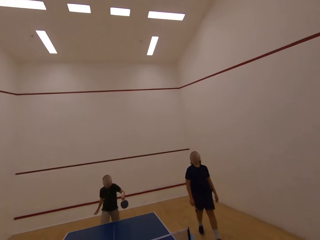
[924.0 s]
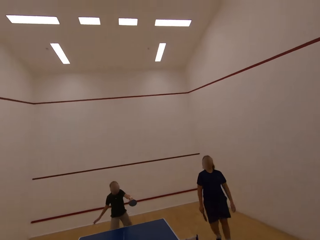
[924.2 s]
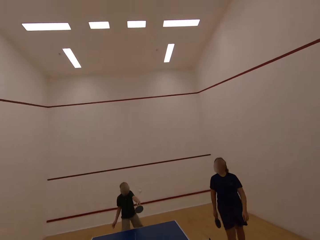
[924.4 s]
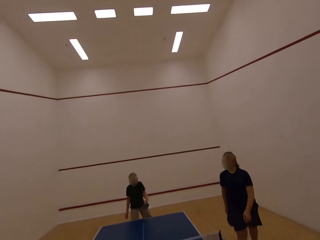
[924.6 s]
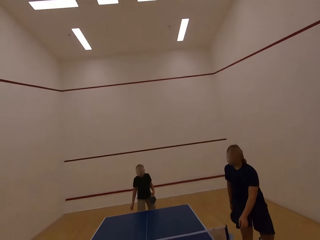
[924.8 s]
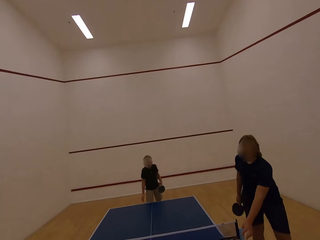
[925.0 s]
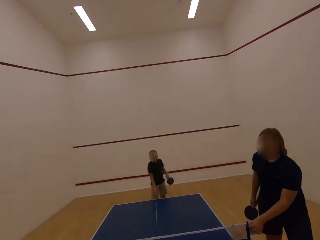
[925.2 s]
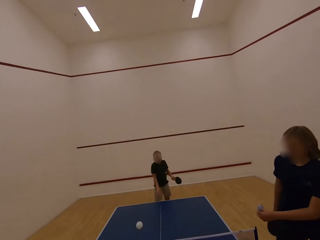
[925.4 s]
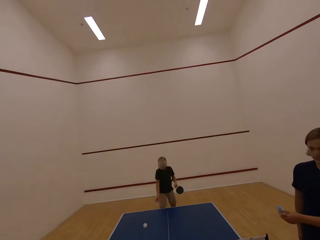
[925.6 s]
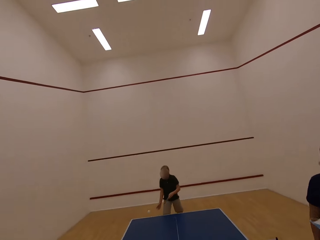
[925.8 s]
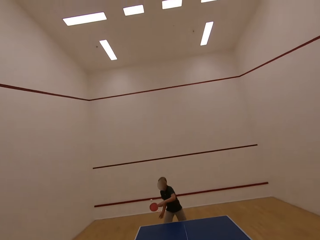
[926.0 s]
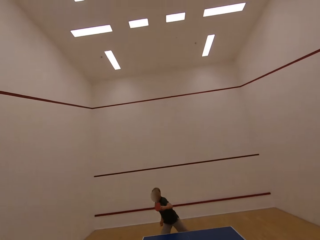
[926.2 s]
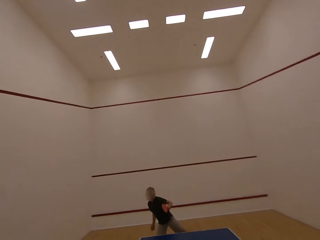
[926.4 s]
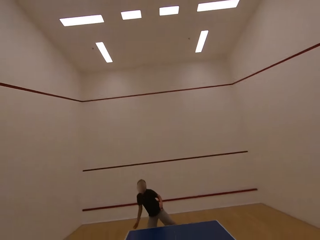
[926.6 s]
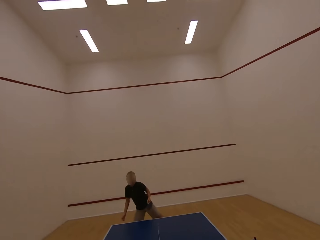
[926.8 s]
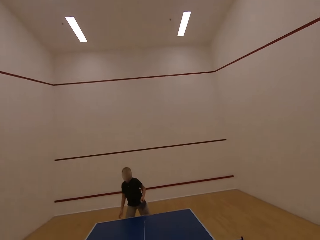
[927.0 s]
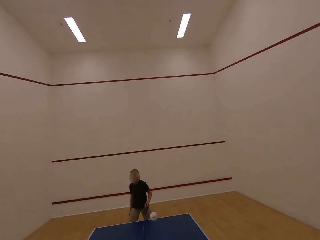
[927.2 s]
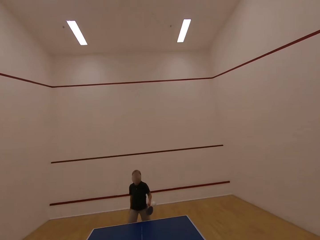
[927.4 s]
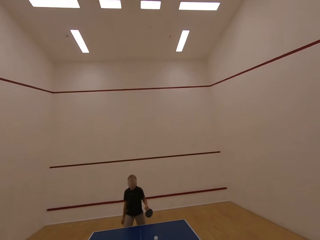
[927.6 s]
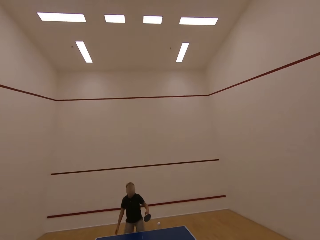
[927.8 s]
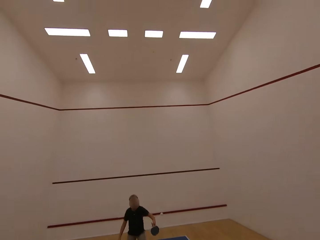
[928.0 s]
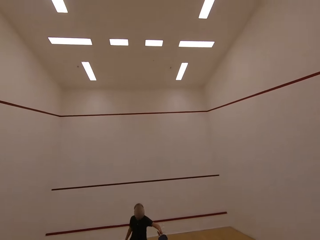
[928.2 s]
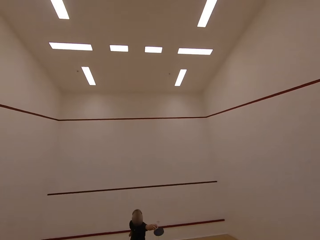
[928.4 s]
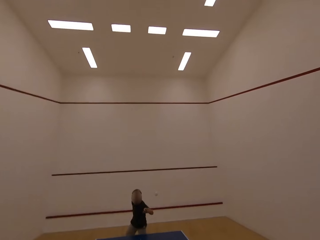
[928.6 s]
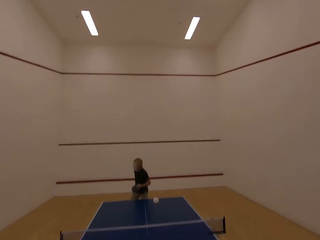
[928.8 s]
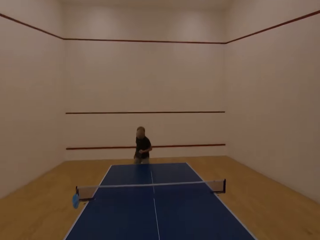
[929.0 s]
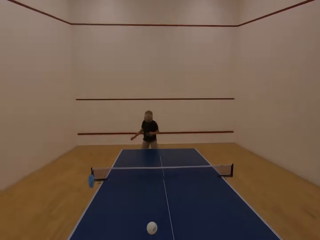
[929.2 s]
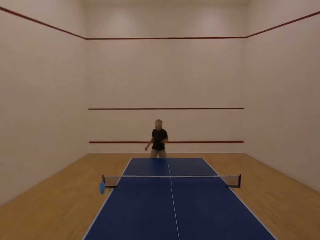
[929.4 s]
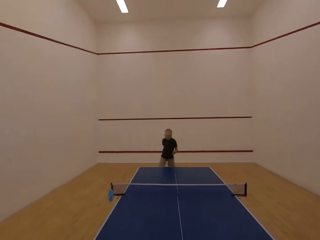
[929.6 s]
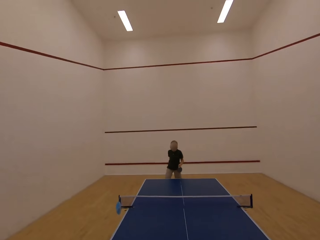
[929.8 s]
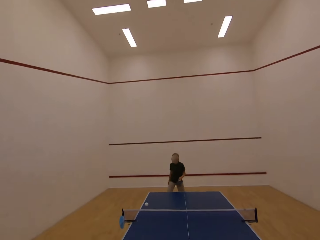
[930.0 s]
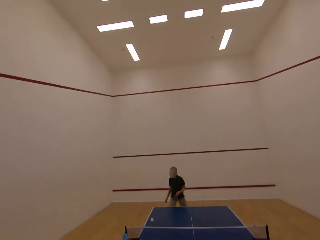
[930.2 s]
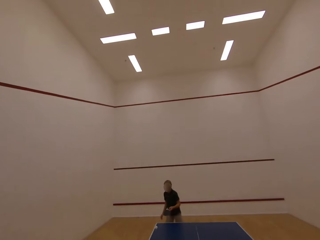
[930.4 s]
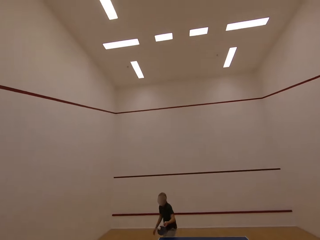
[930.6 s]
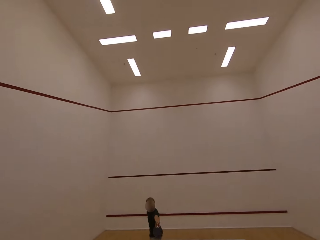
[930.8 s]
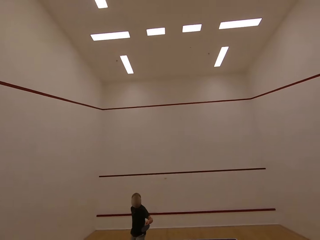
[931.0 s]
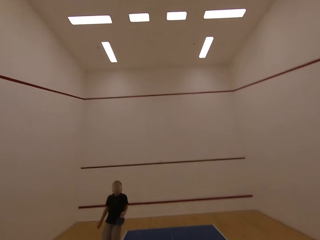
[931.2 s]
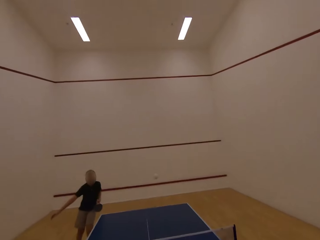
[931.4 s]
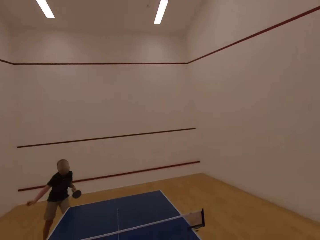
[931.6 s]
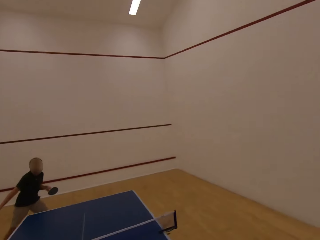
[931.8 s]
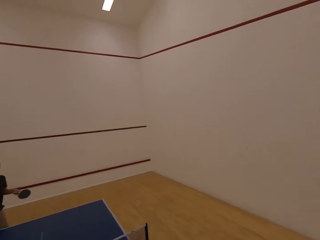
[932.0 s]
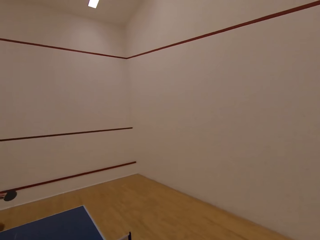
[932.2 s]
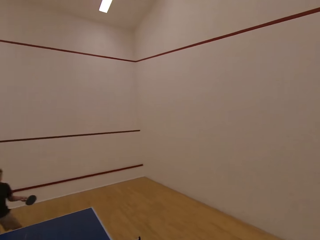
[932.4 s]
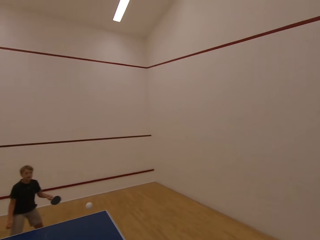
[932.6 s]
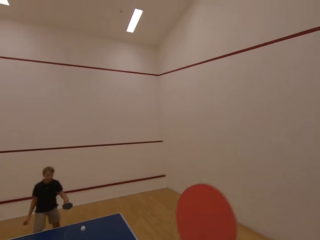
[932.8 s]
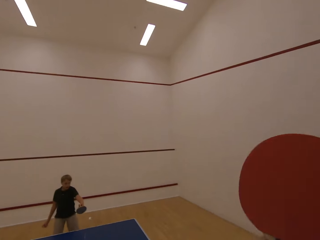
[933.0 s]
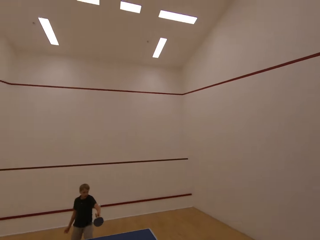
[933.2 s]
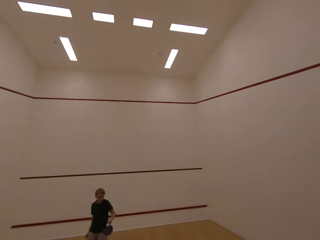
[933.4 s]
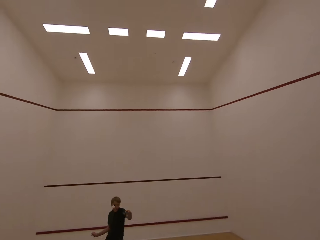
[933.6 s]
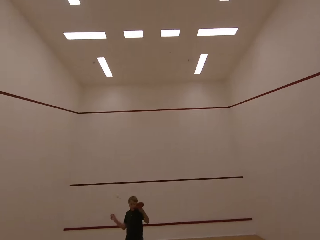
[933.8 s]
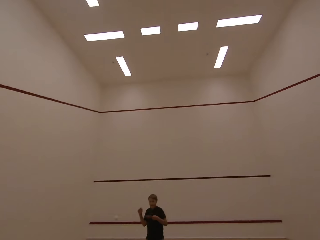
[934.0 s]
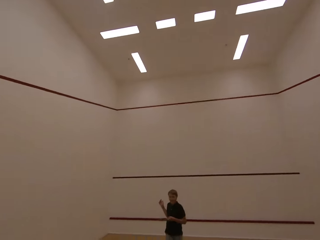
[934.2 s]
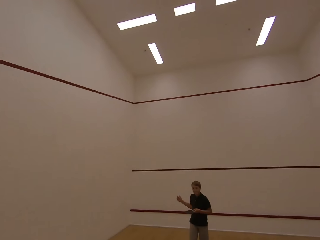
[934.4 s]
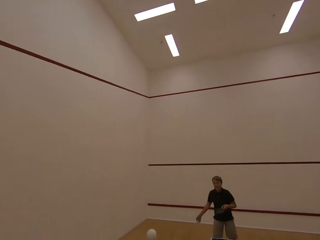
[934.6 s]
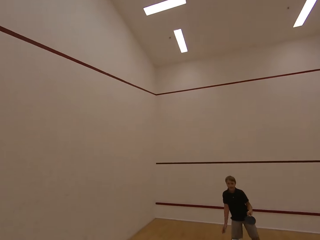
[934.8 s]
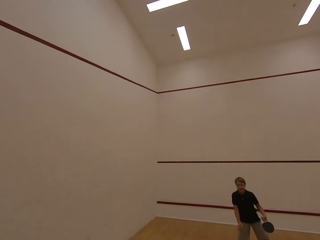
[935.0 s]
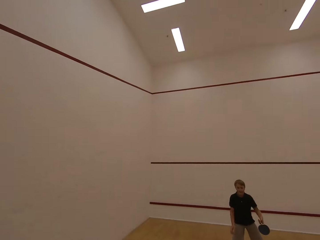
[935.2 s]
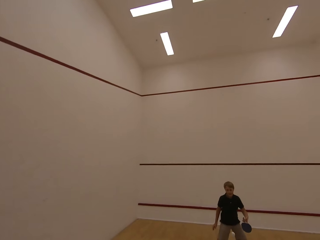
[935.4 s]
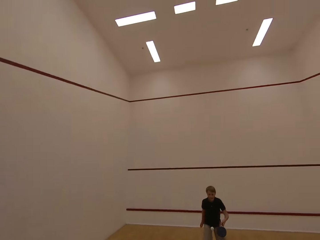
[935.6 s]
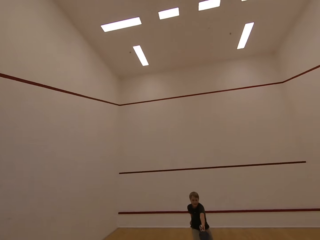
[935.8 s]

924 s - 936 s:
The person picks up a face mask on the table. The boy plays table tennis with the camera wearer. The camera wearer holds a table tennis bat in the room.

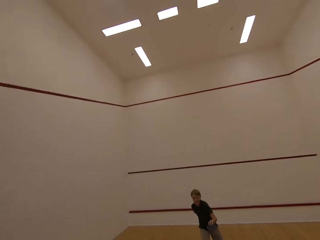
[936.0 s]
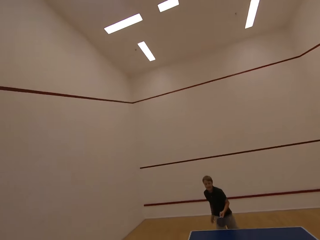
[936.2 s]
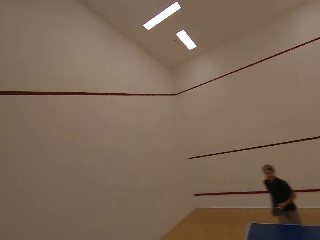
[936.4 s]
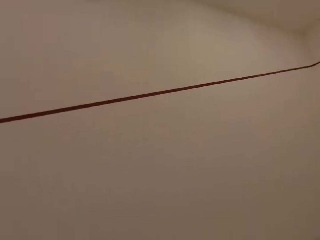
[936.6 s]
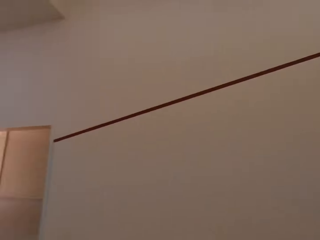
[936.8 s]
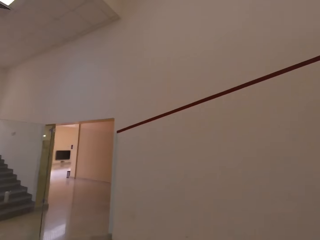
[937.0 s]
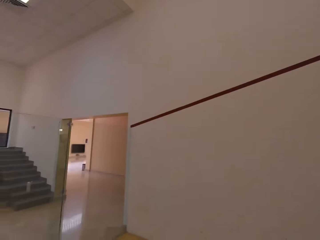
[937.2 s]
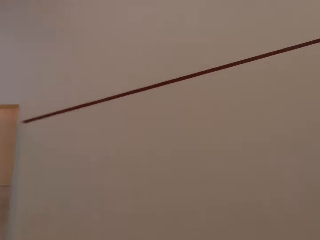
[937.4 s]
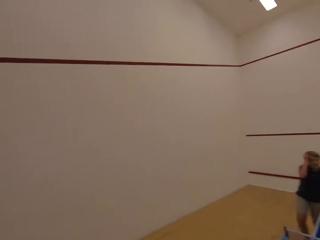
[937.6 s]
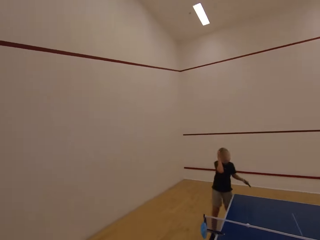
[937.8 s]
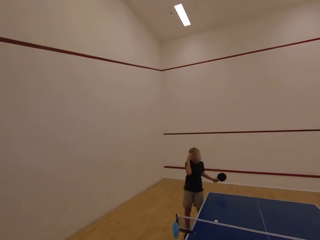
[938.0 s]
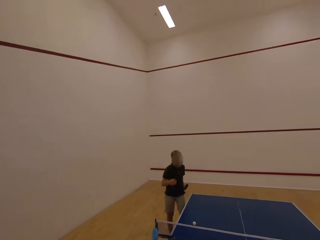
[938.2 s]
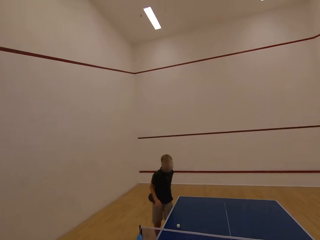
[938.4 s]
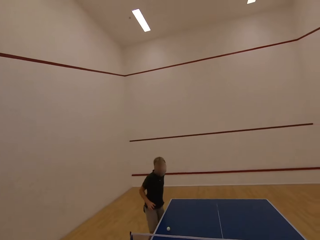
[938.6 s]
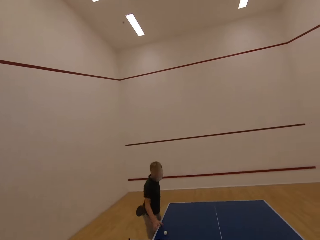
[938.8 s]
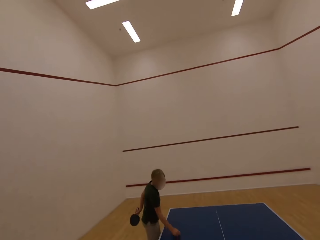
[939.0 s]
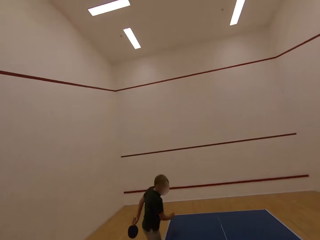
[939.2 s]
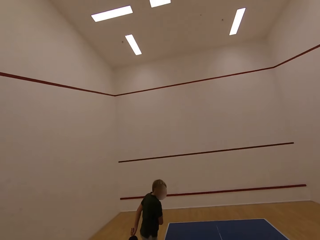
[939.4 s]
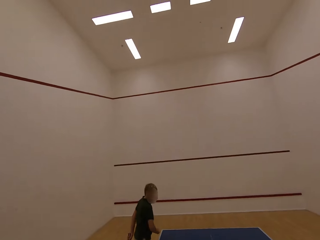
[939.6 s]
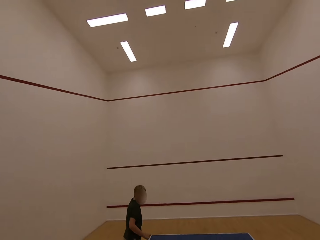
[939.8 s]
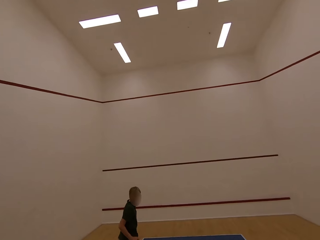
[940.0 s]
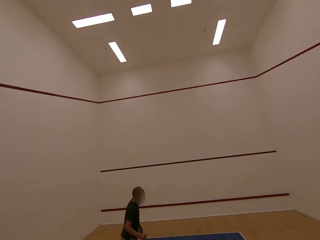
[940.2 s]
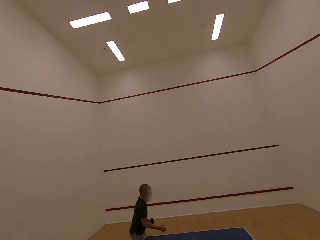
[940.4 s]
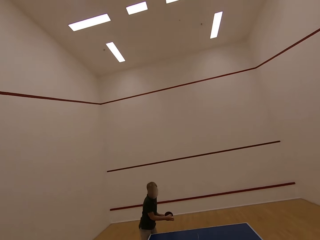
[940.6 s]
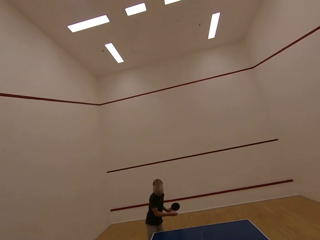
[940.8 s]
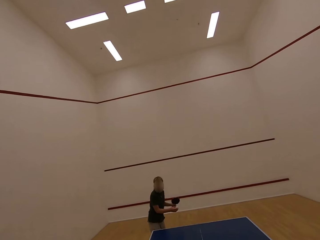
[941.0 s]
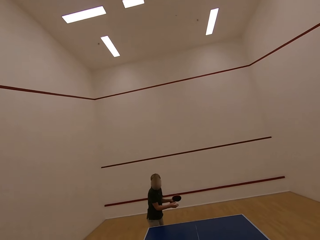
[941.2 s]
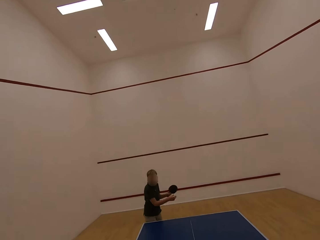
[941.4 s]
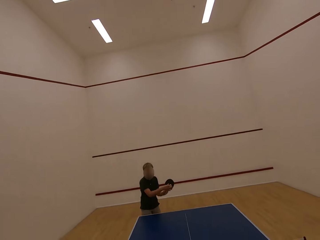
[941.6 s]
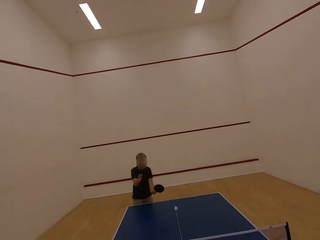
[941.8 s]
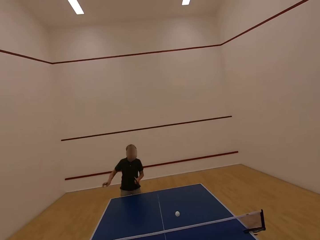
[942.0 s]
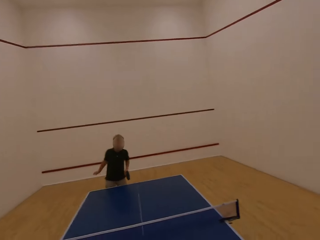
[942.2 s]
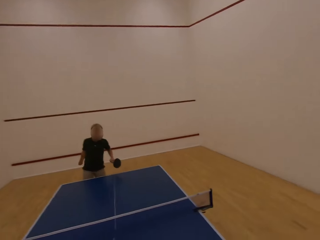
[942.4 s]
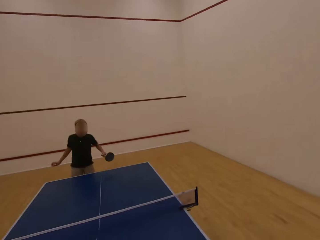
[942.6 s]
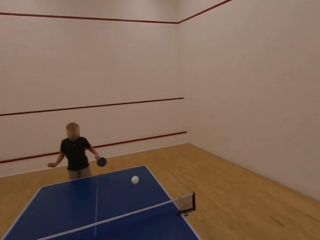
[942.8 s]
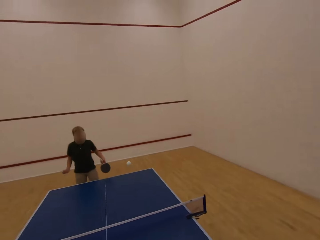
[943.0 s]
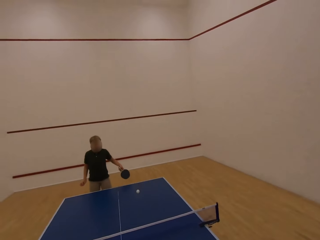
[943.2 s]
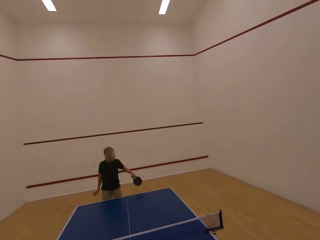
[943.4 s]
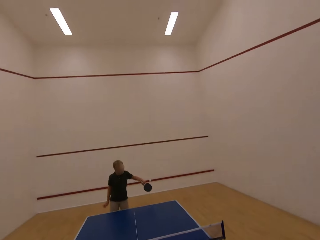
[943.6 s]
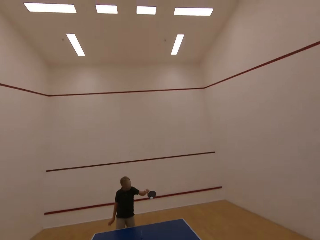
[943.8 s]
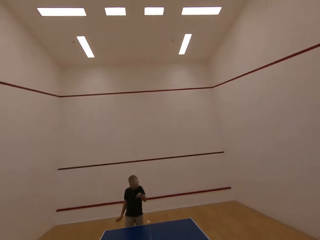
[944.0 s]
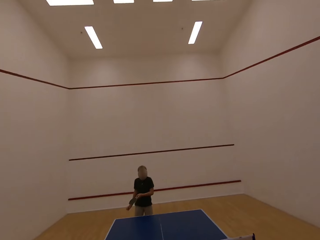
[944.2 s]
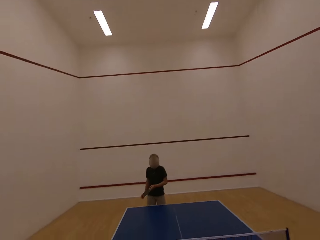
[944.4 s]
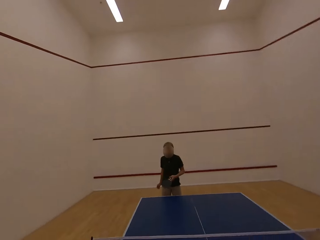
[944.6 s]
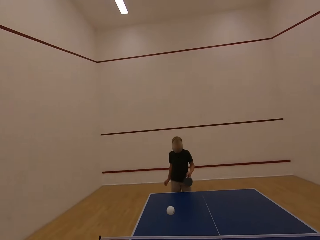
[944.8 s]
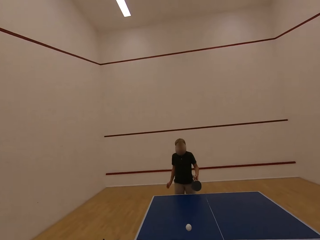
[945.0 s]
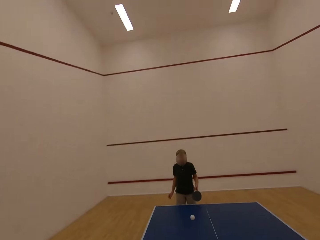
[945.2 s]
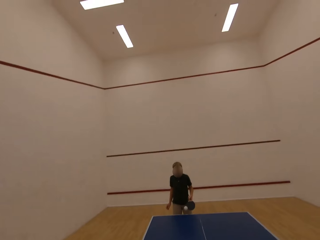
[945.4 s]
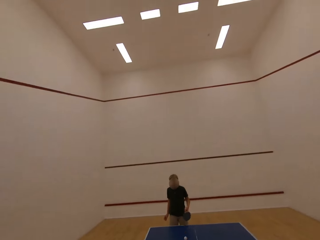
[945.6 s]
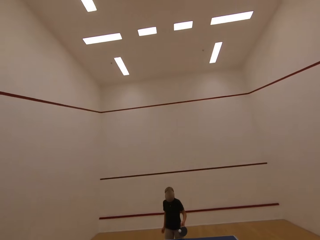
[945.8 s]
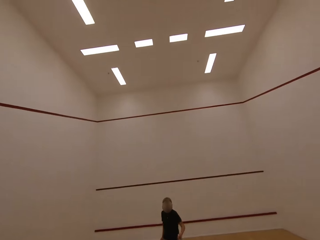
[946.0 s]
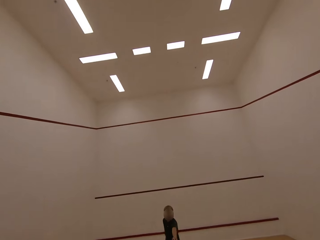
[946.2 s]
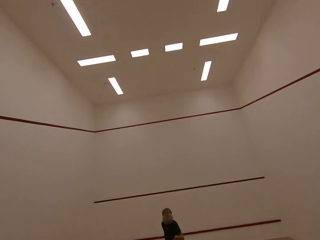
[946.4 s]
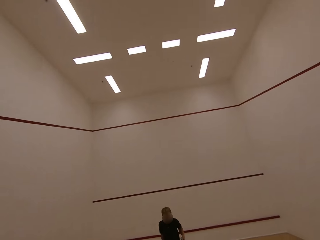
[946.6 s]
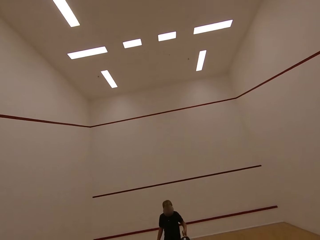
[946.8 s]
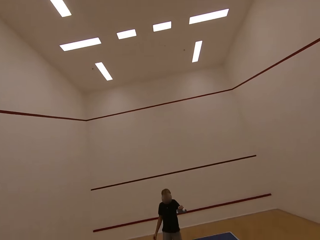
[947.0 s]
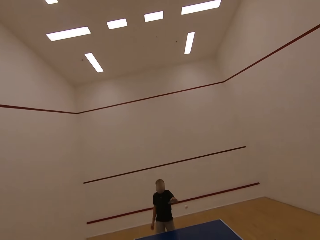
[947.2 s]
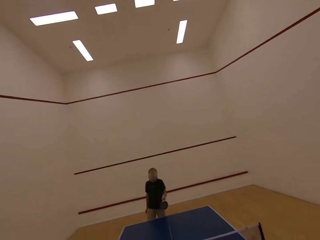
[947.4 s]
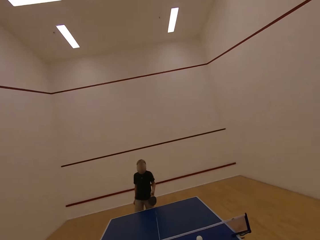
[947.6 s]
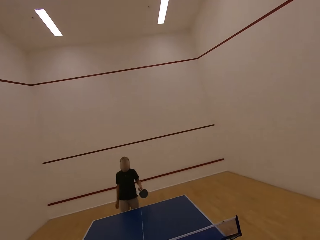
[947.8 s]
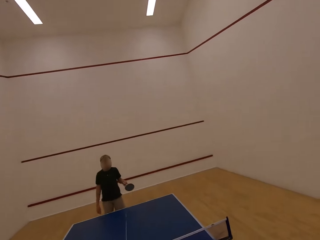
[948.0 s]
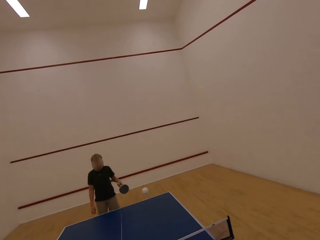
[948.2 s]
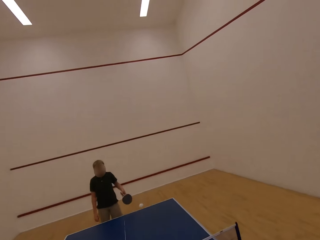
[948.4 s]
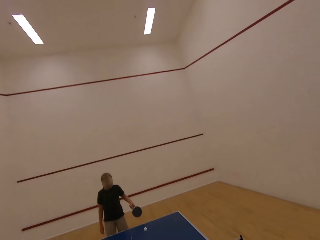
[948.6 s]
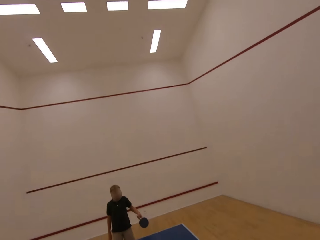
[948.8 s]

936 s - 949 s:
The camera wearer looks around. The boy walks towards the camera wearer. The boy picks up a table tennis ball on the table. The boy walks away from the camera wearer. The boy serves the tennis ball on the table. The camera wearer plays table tennis with the boy in the room.
